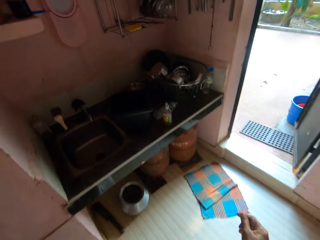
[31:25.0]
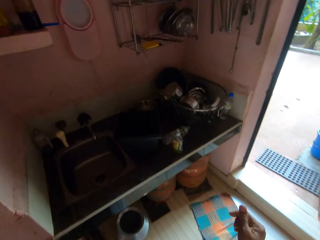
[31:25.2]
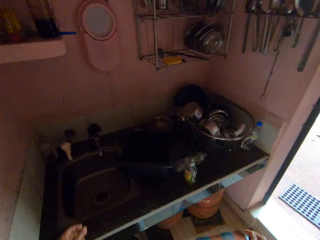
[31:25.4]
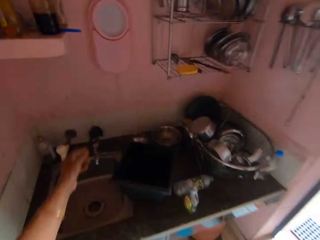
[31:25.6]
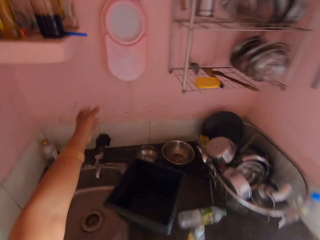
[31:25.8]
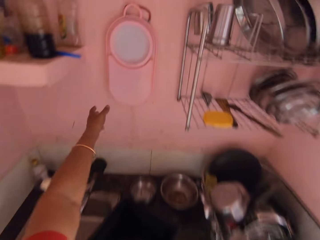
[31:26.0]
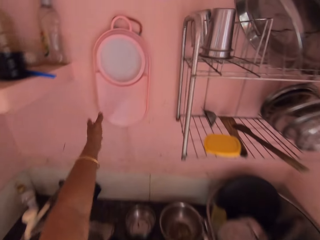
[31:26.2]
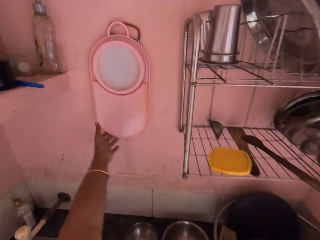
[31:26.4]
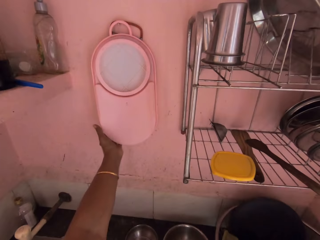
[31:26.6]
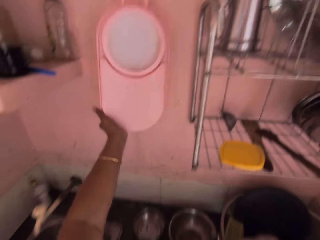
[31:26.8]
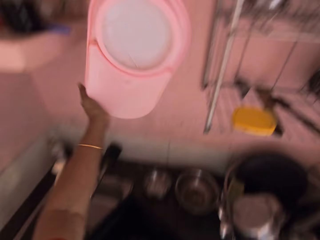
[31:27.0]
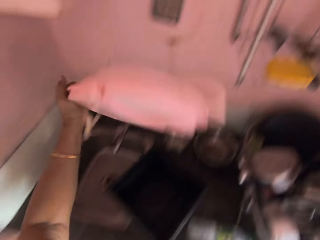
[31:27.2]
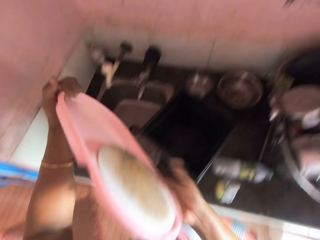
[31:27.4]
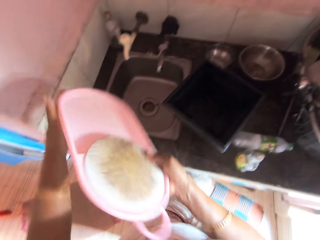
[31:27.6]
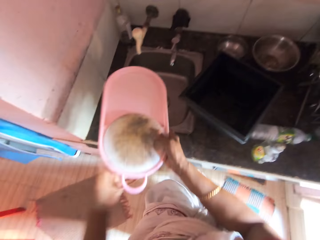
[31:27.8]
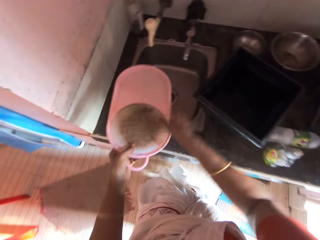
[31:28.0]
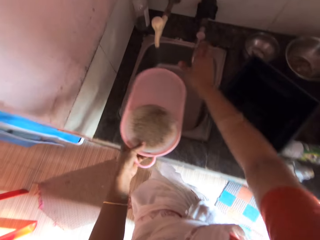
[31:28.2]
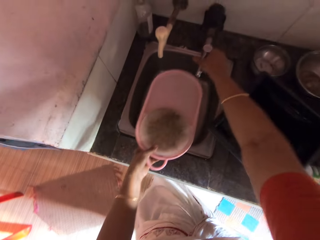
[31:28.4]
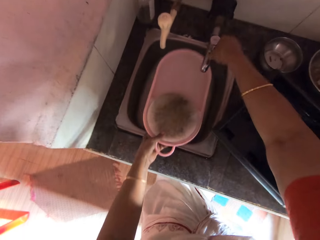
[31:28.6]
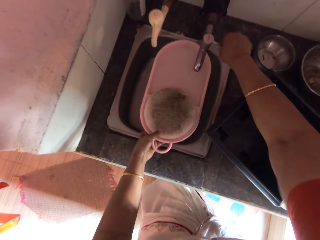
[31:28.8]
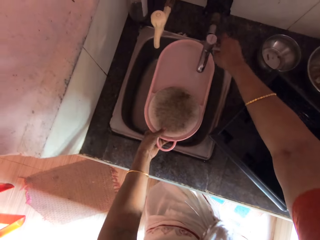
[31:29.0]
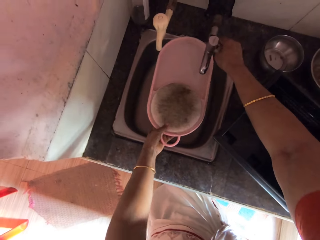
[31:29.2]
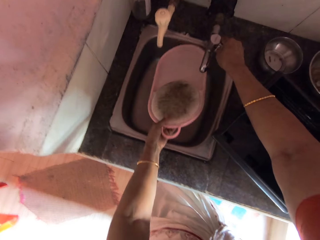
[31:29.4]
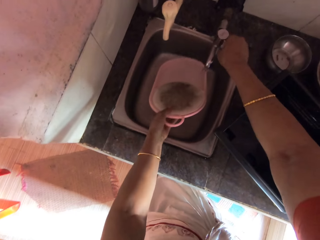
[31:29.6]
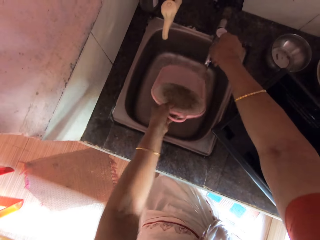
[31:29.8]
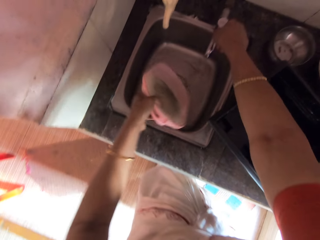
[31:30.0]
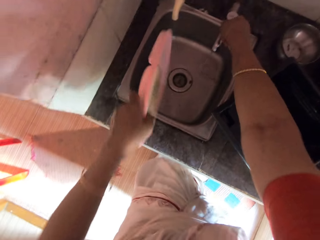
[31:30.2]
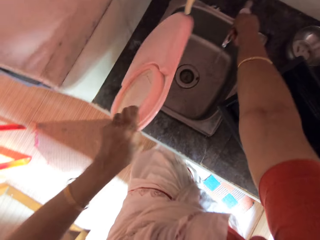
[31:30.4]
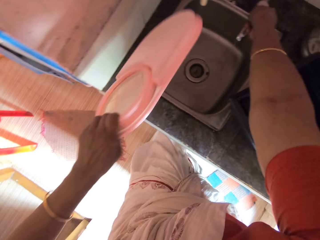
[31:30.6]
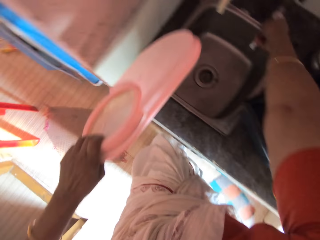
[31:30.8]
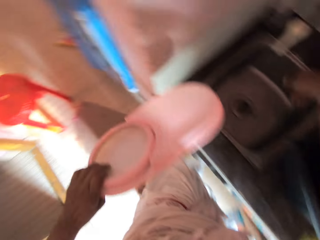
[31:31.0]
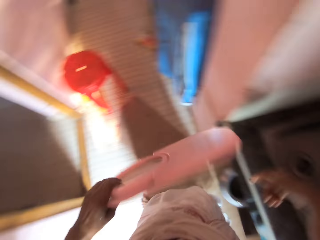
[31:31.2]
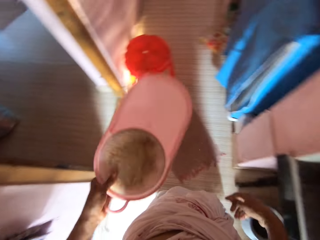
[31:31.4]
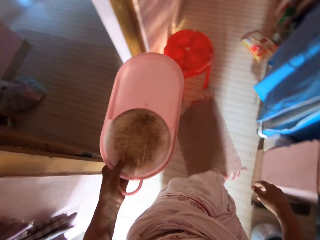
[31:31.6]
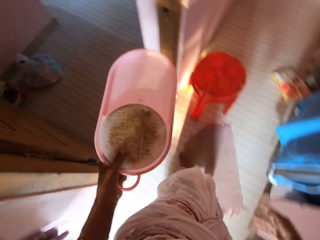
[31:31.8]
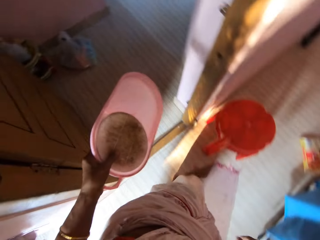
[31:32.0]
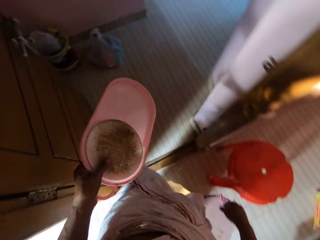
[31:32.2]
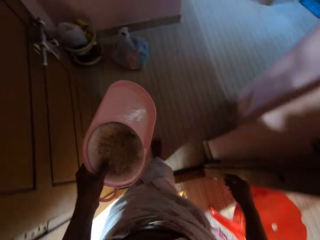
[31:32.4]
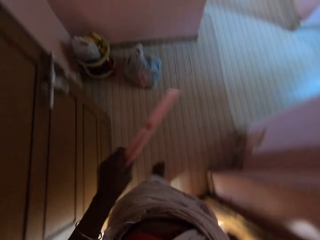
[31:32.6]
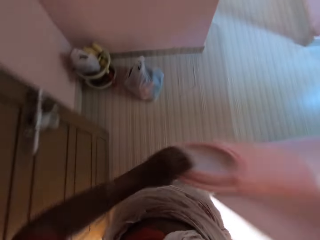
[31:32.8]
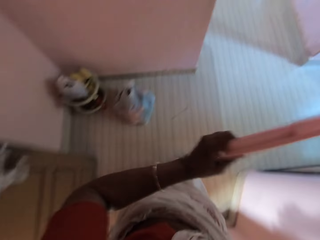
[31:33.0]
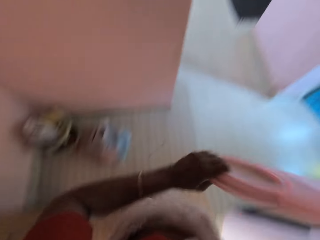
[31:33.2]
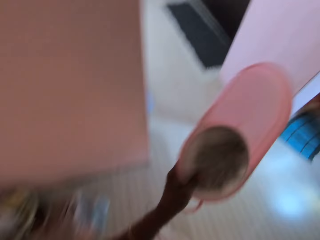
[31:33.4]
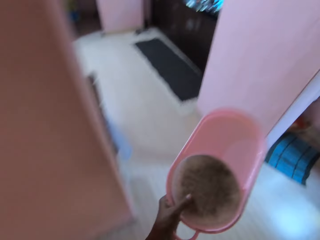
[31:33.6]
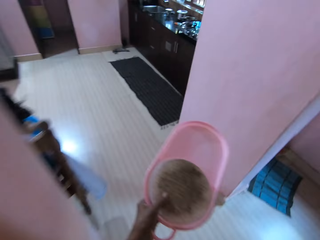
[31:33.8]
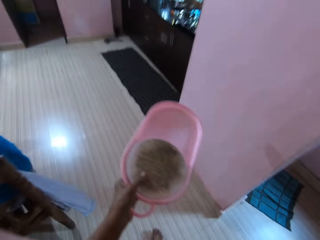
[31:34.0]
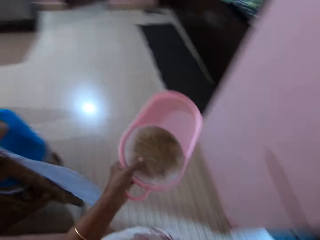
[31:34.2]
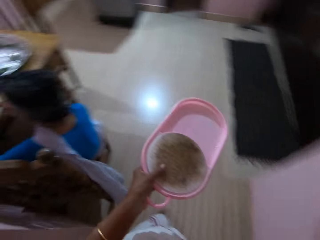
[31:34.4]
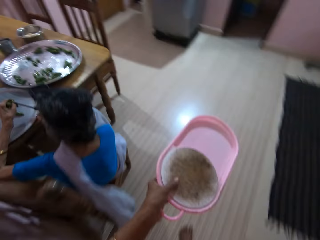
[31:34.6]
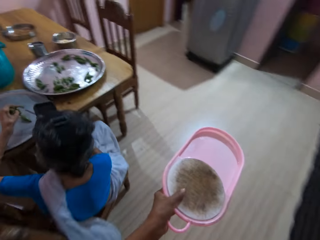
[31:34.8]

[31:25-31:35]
The camera wearer picks a chopping board or sieve from the wall with her left hand. She passes the chopping board in her left hand to her right hand. She passes the chopping board in her right hand to her left hand. She opens a tap with her right hand. She rinses the chopping board with the water from the tap. She closes the tap with her right hand.

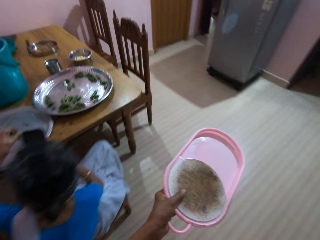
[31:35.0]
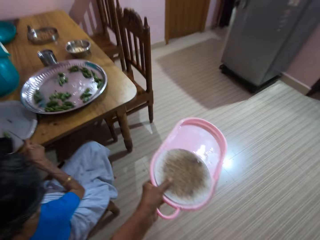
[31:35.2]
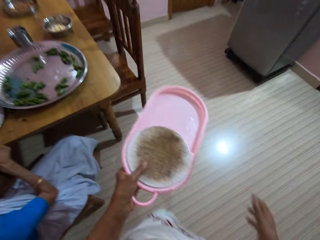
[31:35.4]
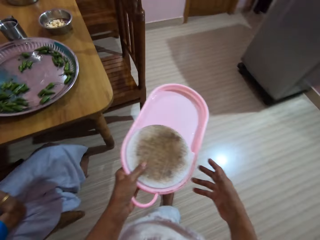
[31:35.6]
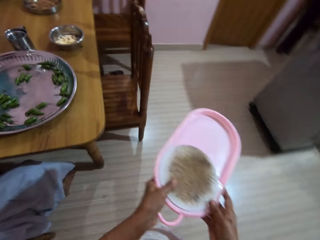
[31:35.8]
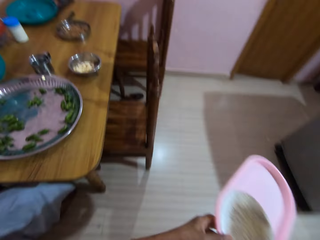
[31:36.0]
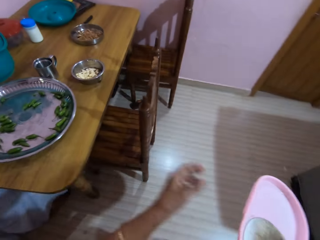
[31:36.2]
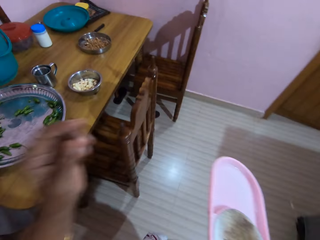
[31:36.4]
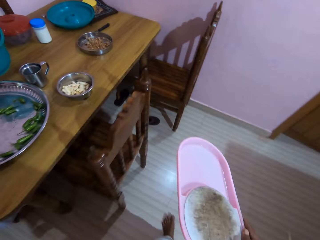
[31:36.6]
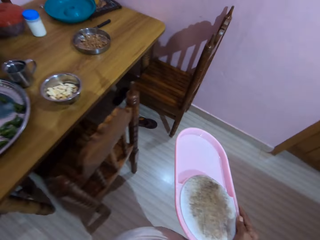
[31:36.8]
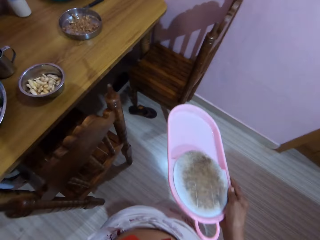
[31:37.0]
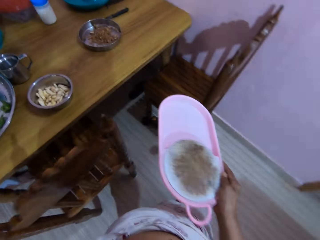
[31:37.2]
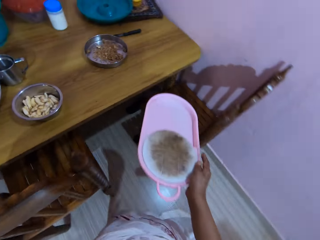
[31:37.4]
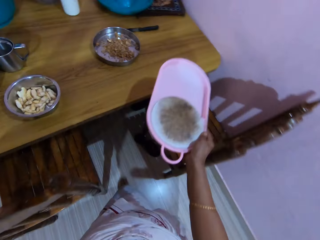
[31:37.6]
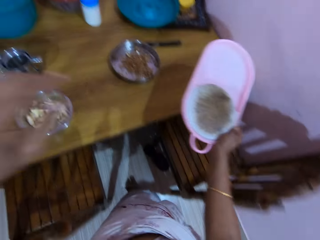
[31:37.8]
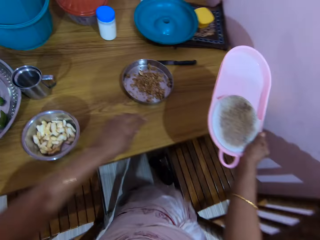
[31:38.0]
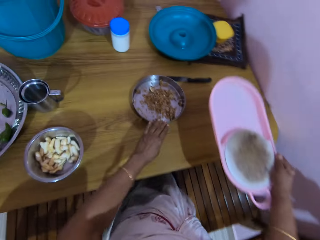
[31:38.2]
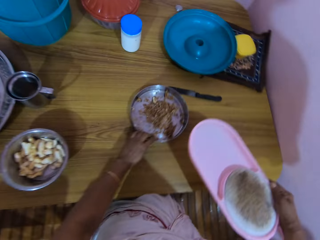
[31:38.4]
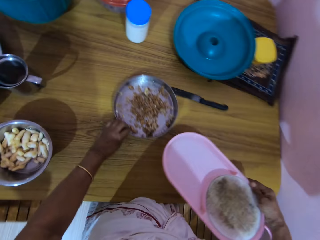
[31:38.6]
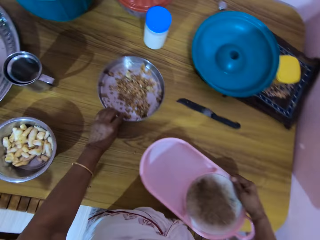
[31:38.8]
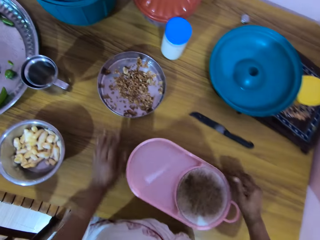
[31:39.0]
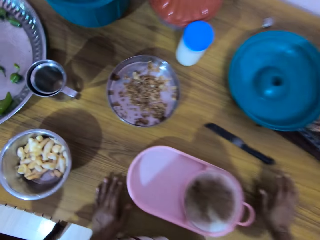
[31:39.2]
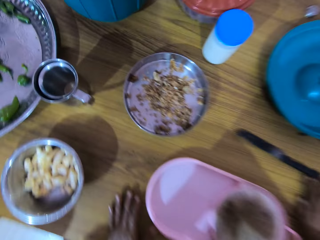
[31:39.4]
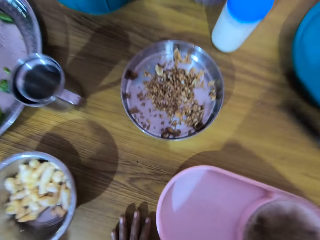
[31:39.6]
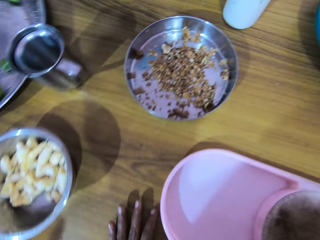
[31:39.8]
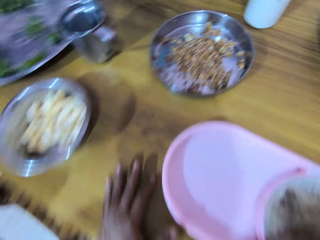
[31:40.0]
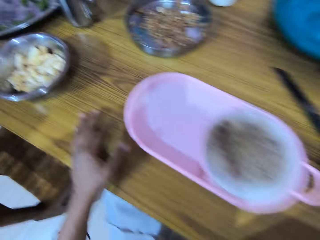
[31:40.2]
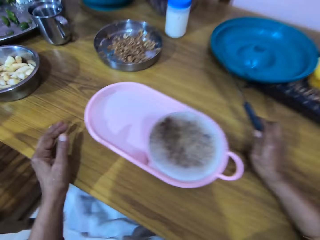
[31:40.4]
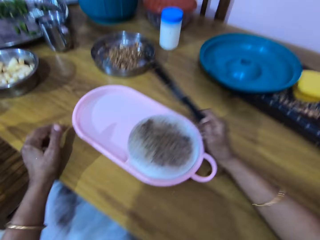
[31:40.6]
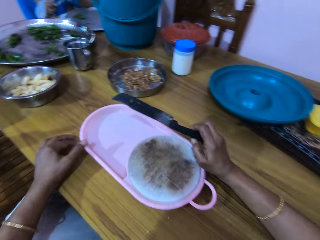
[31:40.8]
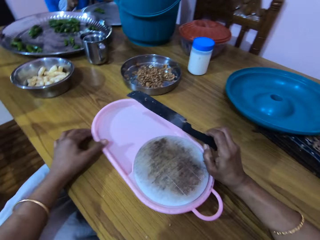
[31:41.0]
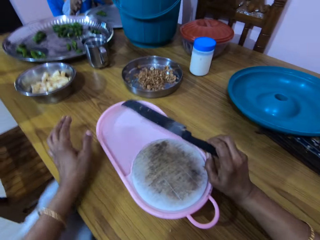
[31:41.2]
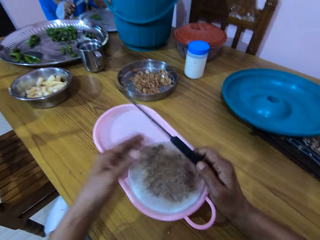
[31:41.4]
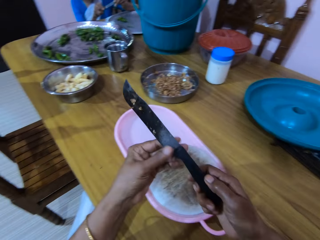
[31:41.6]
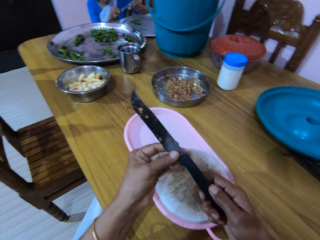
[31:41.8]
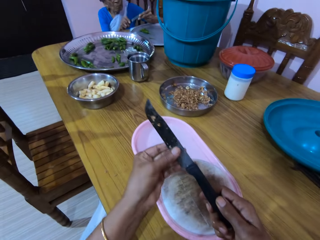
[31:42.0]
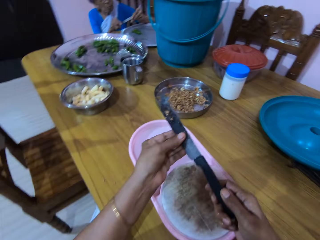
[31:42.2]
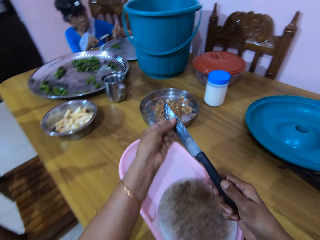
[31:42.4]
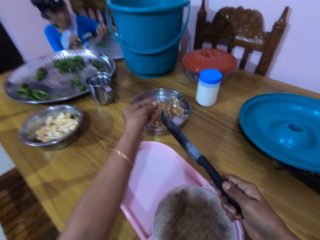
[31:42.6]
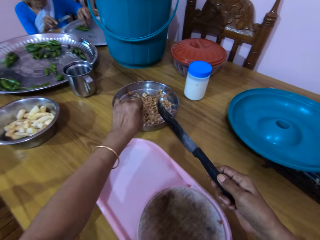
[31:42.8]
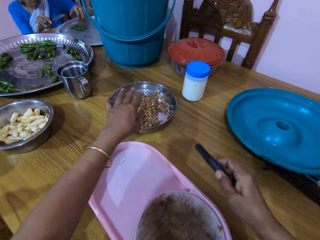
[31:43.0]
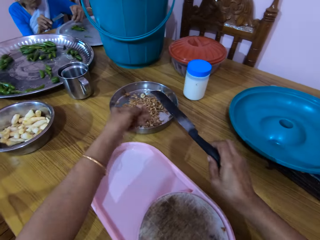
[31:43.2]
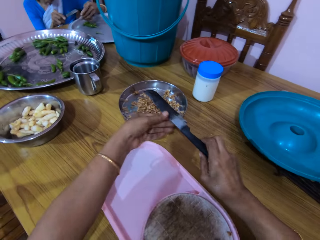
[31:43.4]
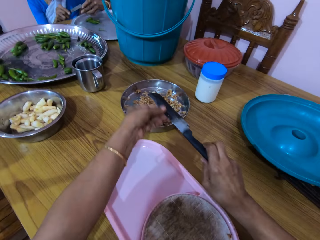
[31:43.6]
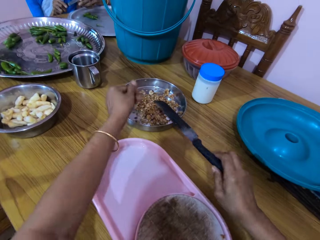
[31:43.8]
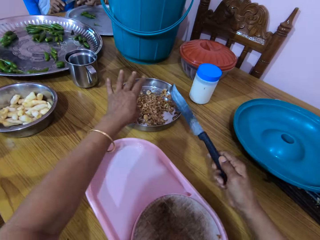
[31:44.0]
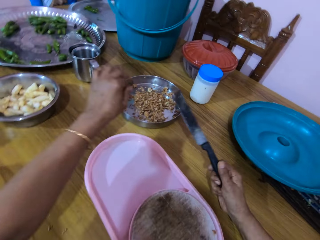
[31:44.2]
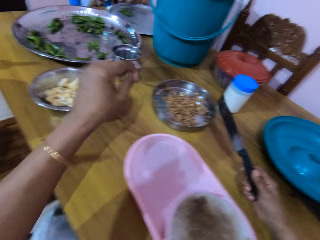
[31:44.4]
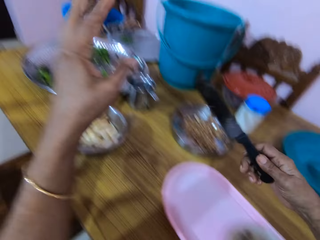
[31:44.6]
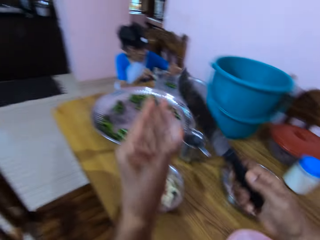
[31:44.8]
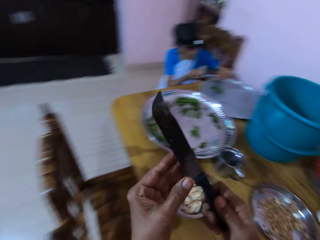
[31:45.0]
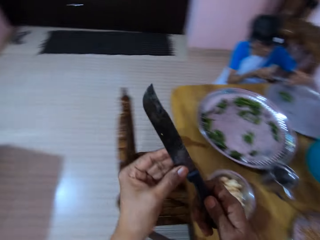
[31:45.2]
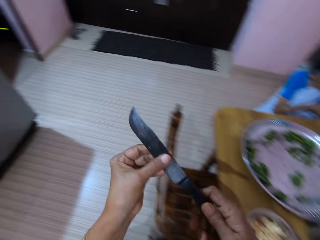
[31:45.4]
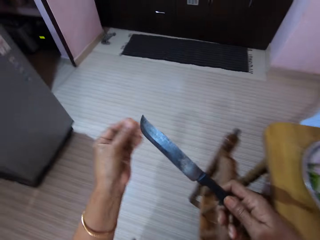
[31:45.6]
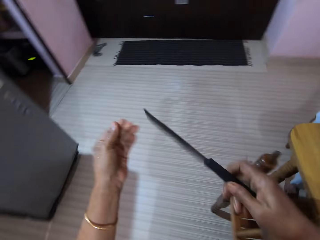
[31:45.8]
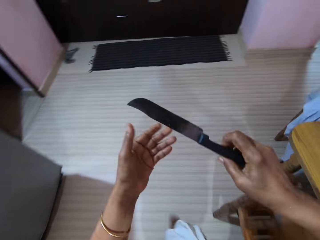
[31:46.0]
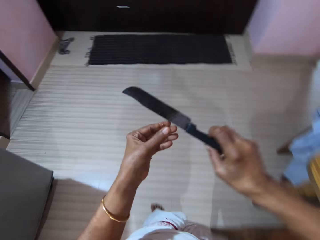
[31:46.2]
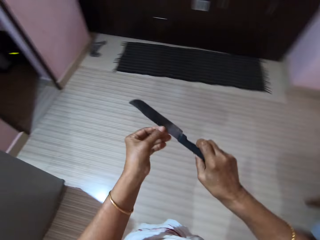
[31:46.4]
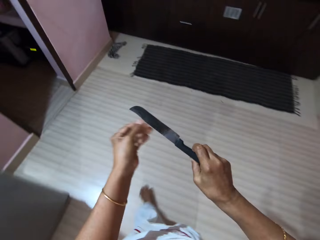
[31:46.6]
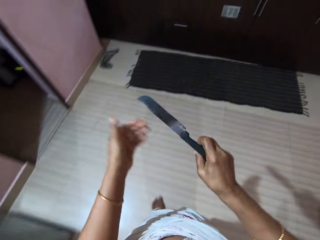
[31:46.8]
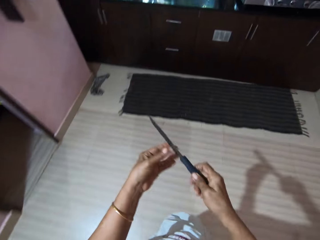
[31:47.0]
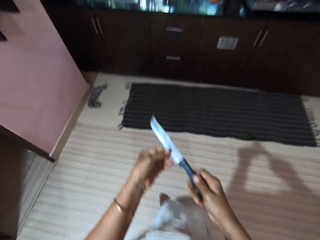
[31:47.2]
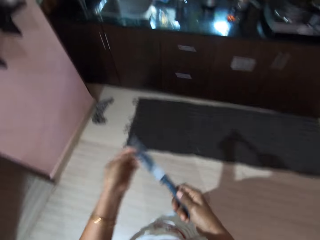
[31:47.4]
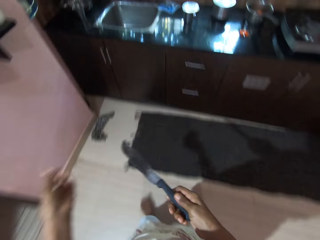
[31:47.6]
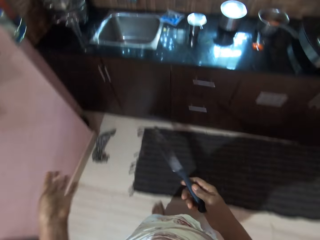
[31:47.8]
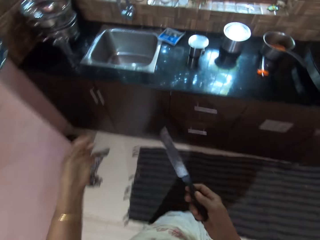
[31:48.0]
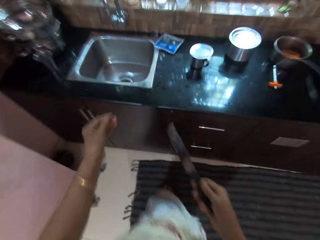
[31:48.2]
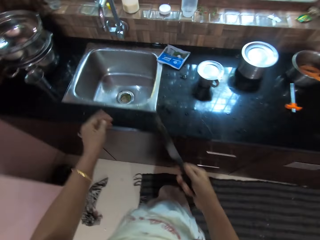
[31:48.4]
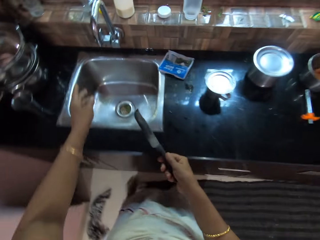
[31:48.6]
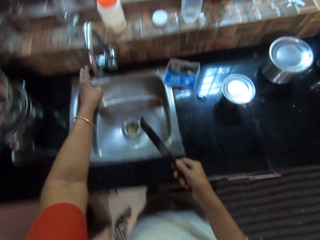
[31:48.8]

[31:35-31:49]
The camera wearer passes the chopping board in her left hand to her right hand. She moves the bowl on the table with her left hand. She holds the bowl. She places the chopping board in her right hand on the table. She picks the knife from the table with her right hand. She sits on a chair. She adjusts the chopping board on the table with her hands. She cleans the knife in her right hand with her left hand. She drops the dirt in her left hand in the bowl on the table. The woman places a green pepper in her left hand in the tray on the table. The camera wearer cleans the knife in her right hand with her left hand. She drops the dirt in her left hand in the bowl on the table. She cleans dirt from the knife with her left hand. She walks towards a sink with the knife in her right hand.
